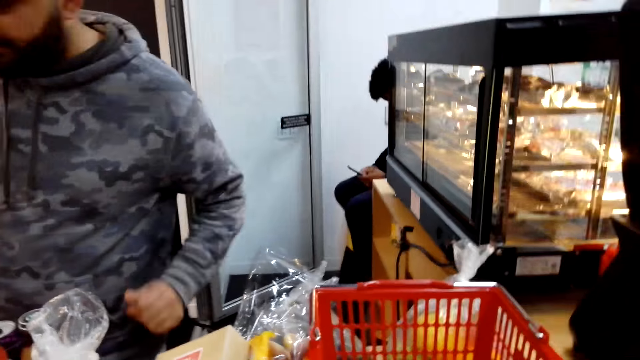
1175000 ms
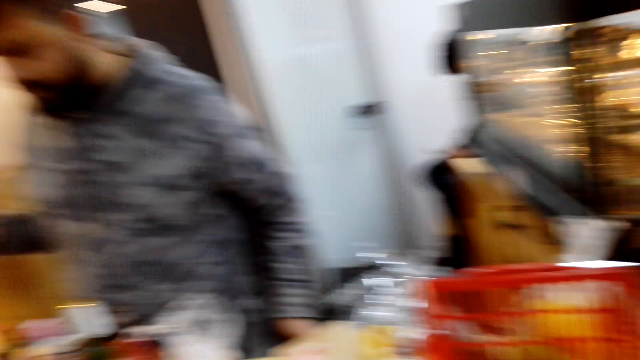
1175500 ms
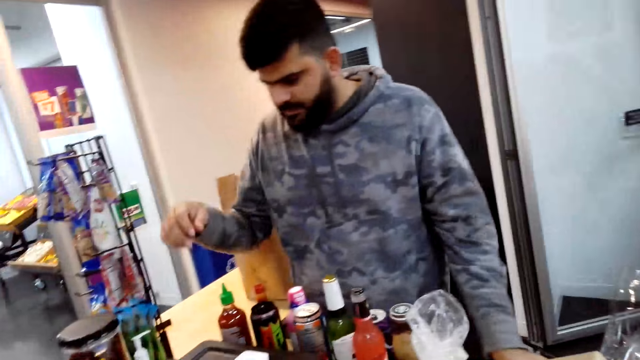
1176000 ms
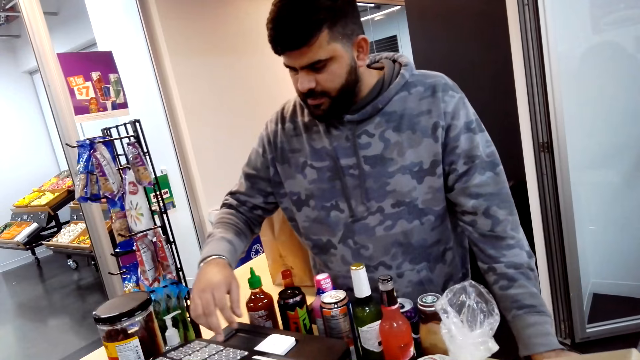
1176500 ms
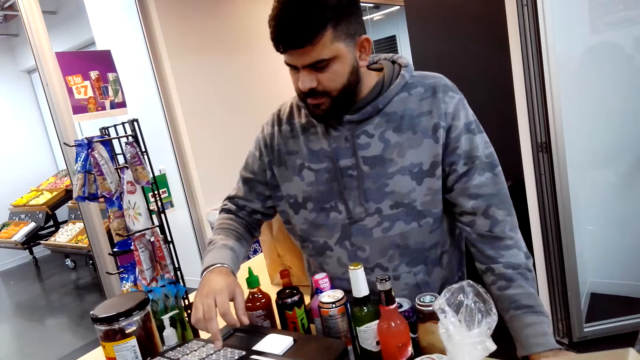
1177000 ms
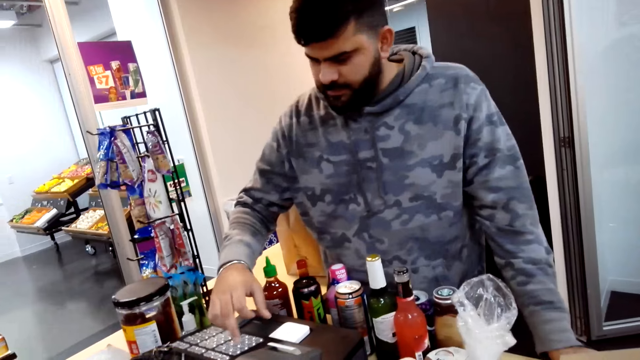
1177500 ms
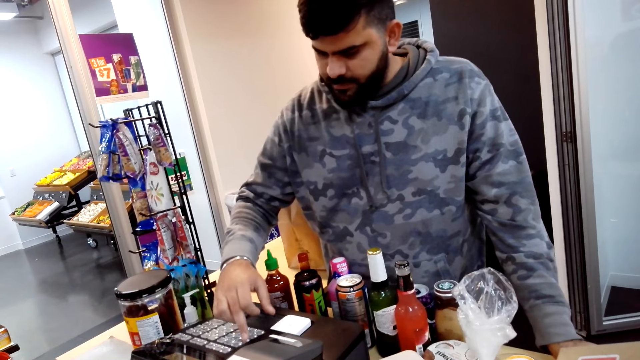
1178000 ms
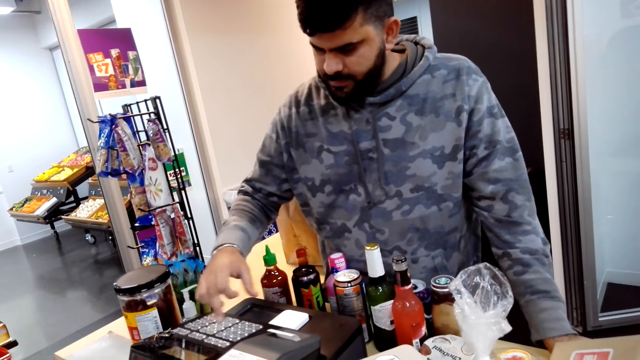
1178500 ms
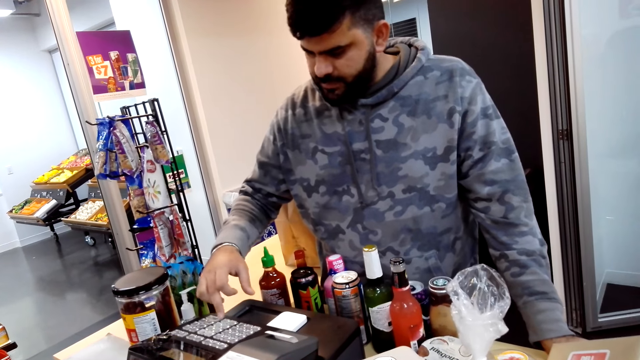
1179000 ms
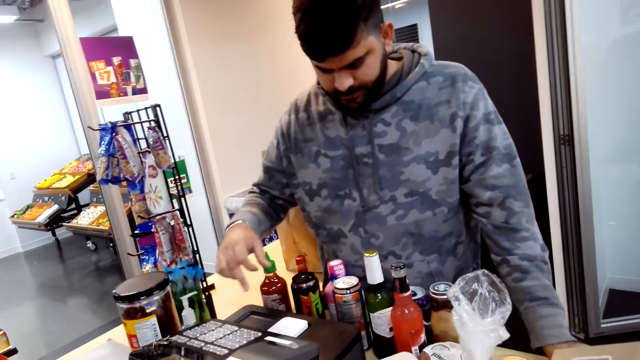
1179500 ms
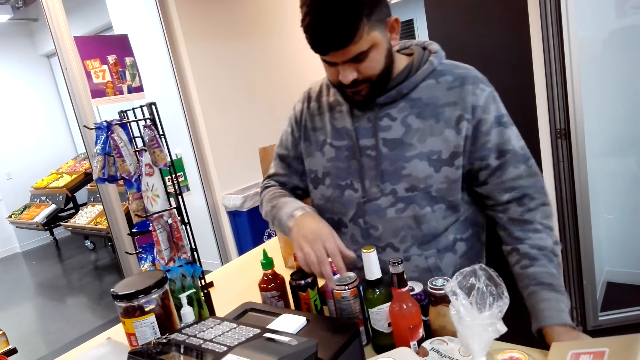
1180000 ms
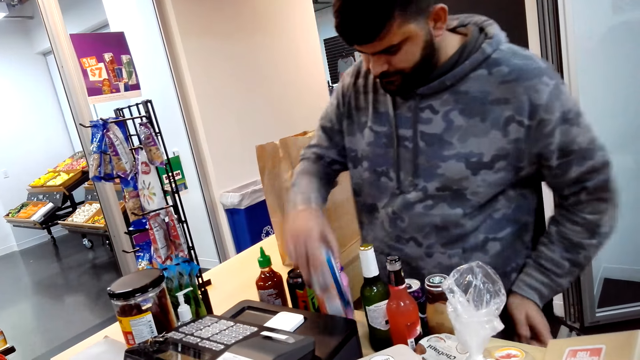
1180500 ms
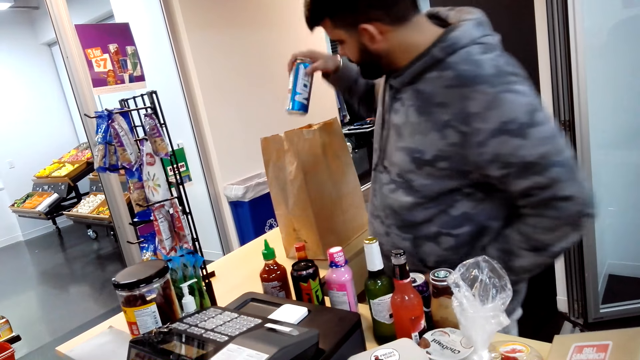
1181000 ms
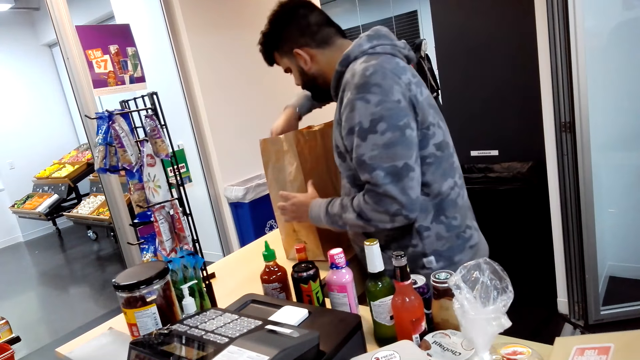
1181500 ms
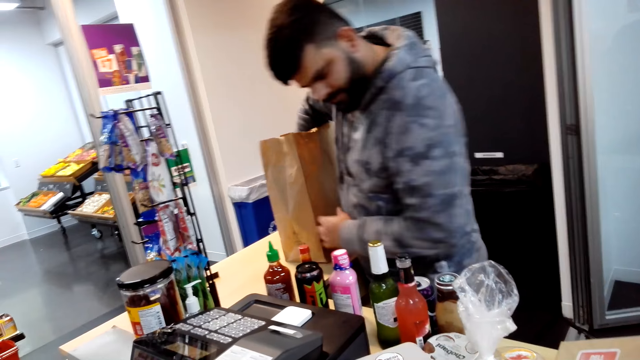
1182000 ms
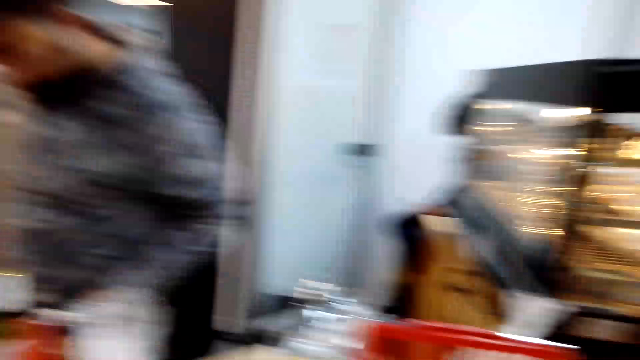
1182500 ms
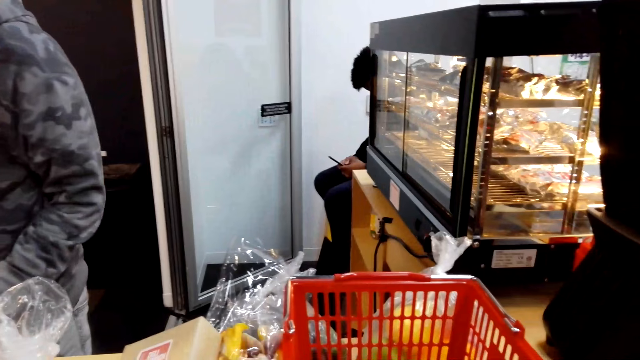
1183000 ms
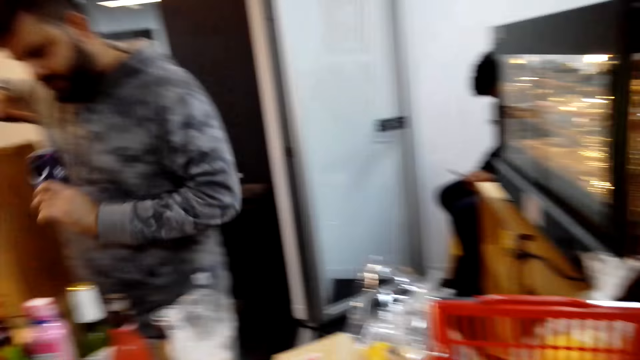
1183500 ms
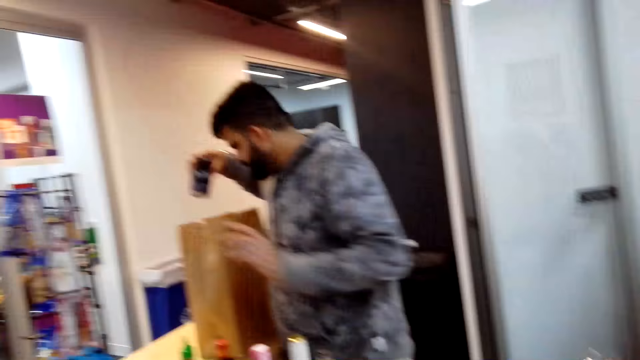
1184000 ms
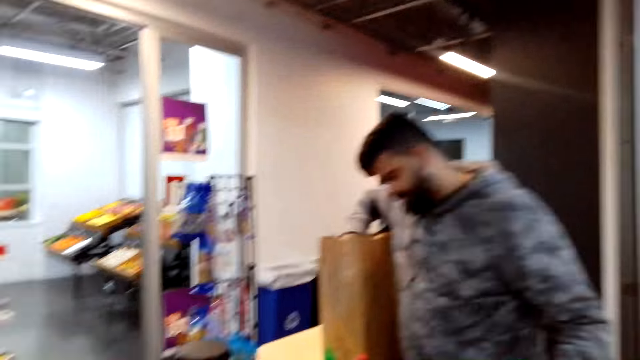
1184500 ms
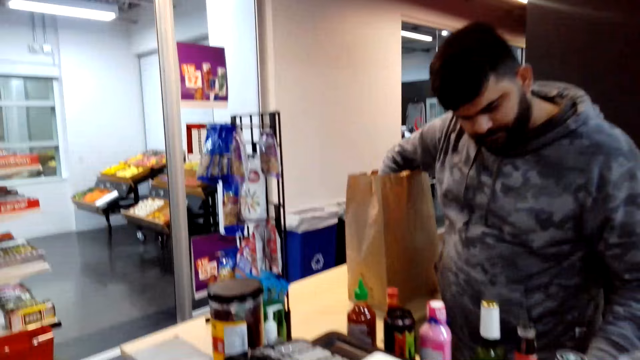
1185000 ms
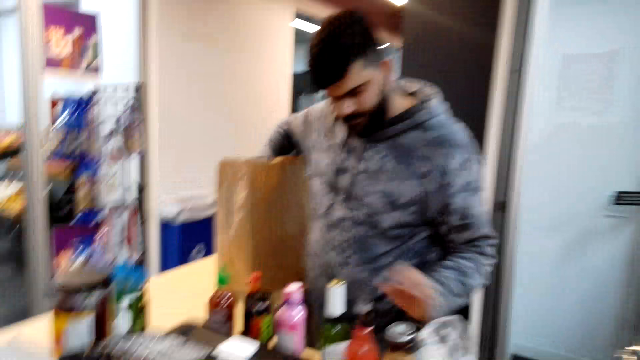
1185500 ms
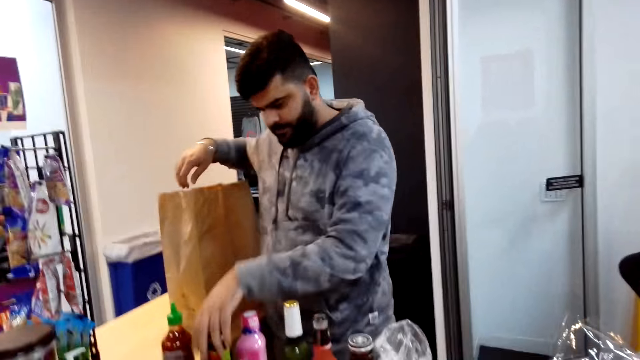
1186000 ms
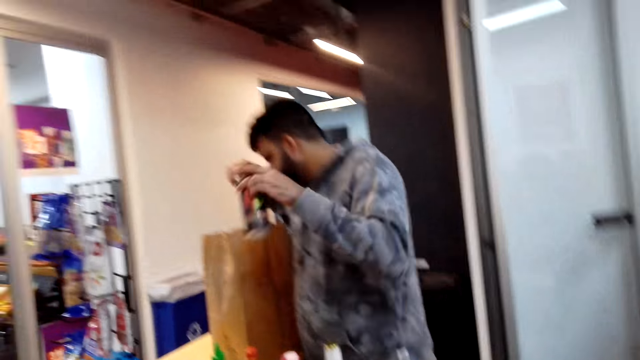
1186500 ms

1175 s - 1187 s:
The camera wearer is billing the products. They put the energy drink in the carrier bag.

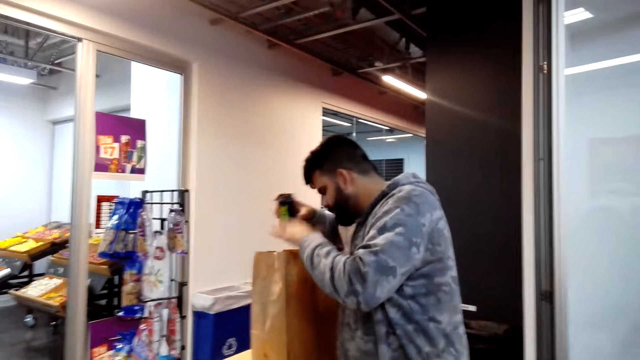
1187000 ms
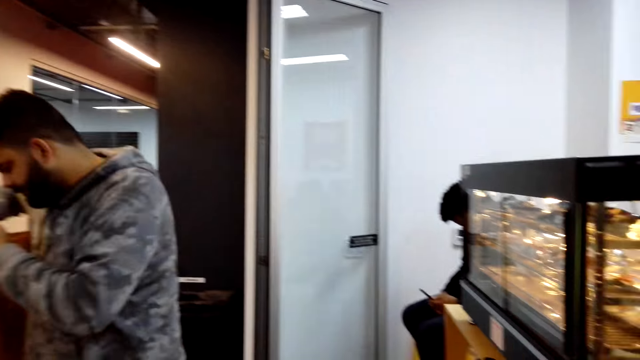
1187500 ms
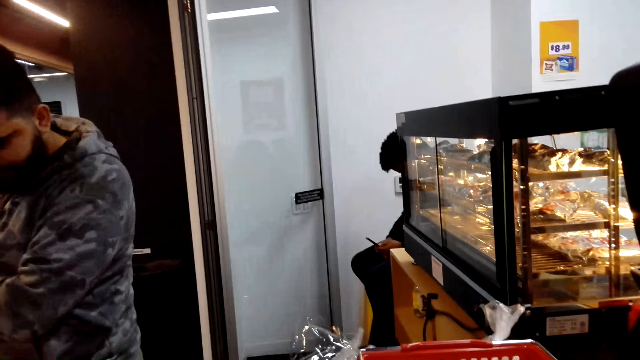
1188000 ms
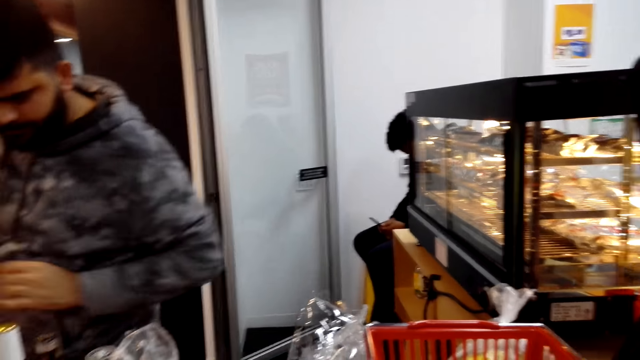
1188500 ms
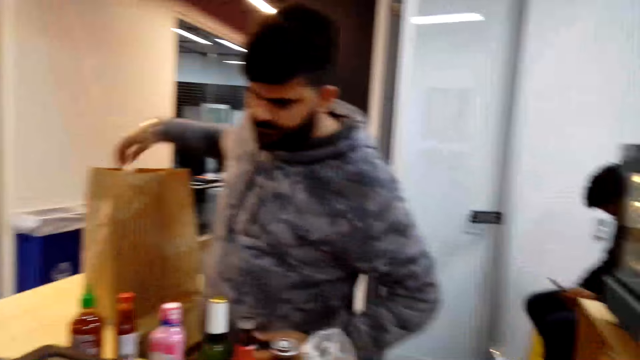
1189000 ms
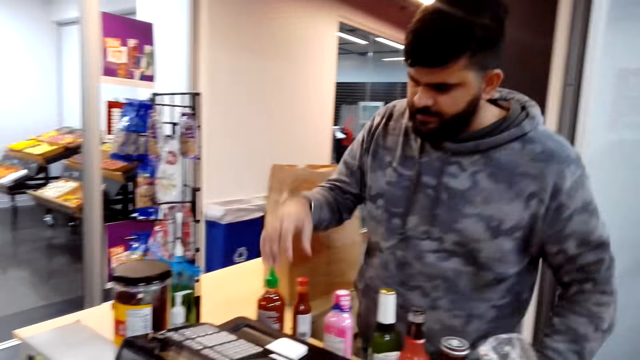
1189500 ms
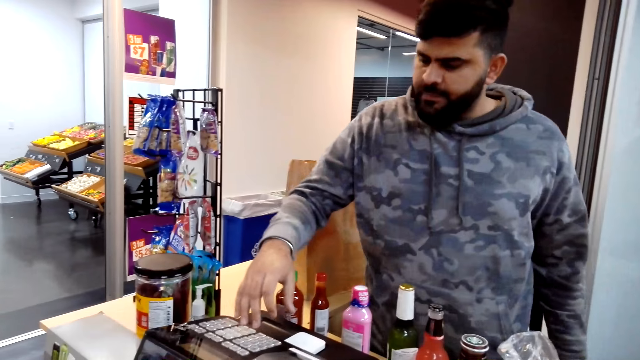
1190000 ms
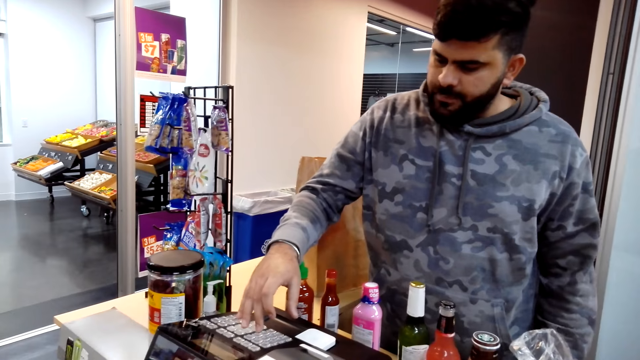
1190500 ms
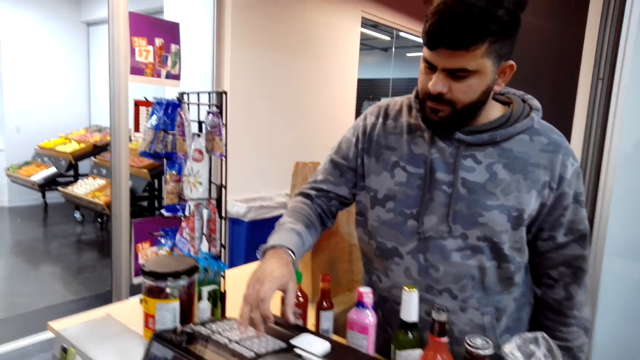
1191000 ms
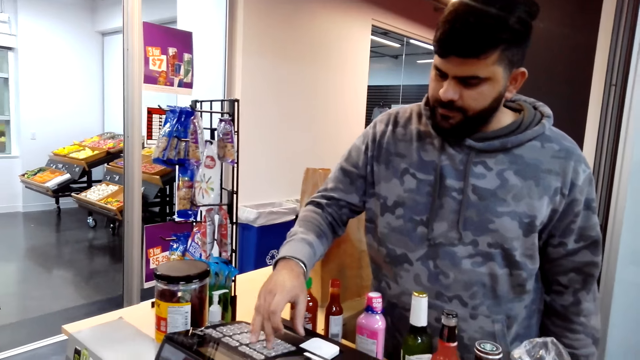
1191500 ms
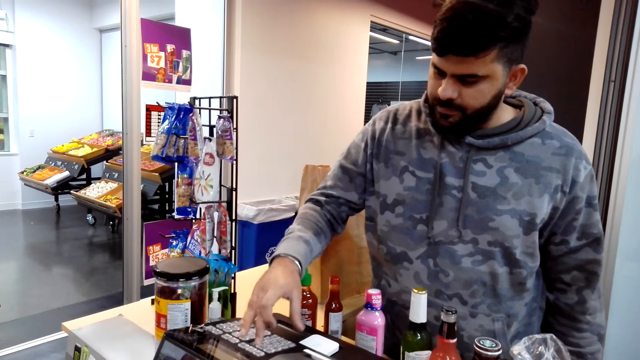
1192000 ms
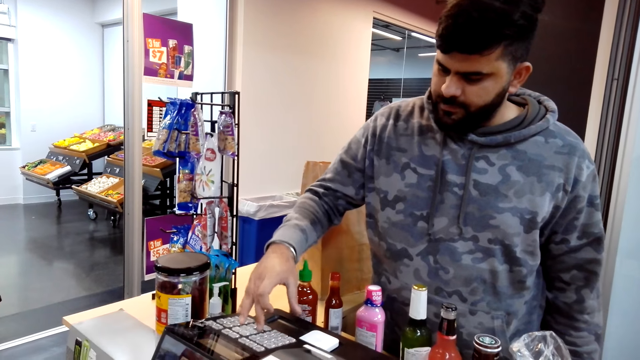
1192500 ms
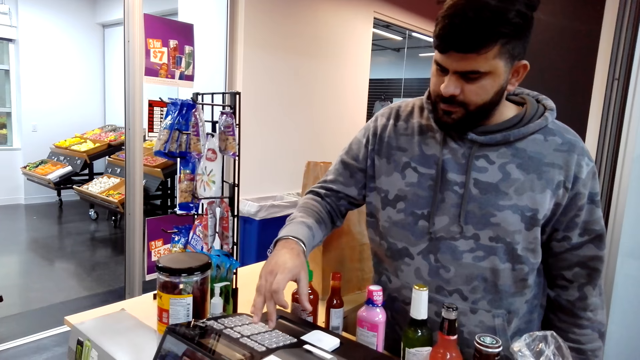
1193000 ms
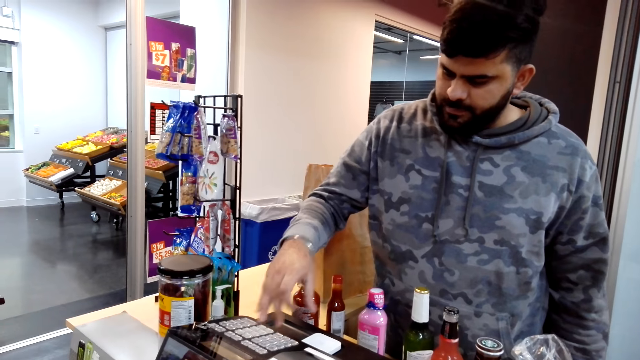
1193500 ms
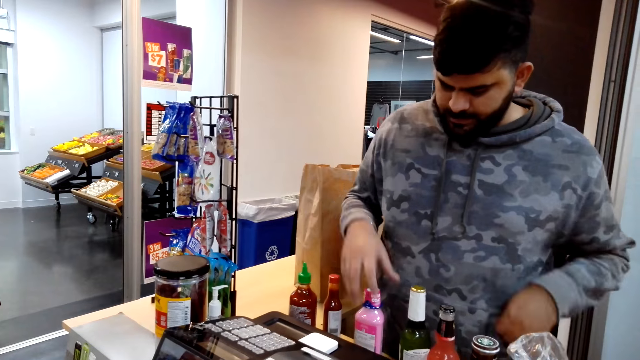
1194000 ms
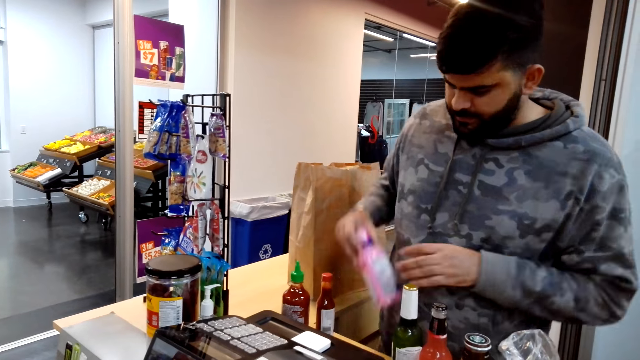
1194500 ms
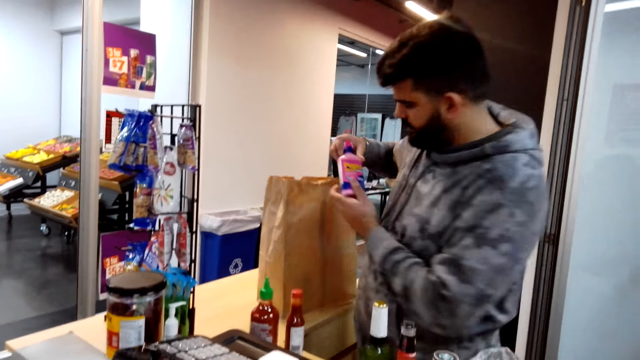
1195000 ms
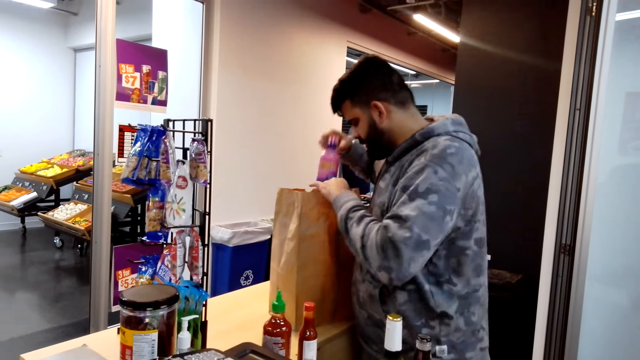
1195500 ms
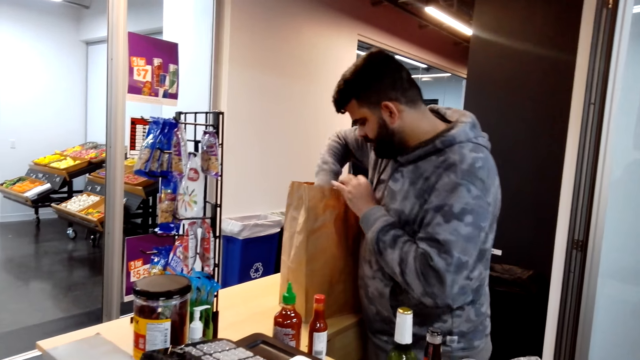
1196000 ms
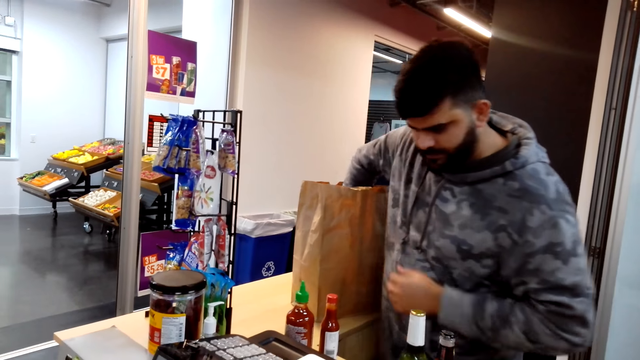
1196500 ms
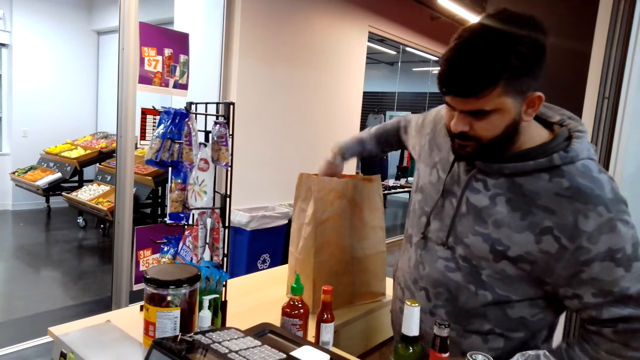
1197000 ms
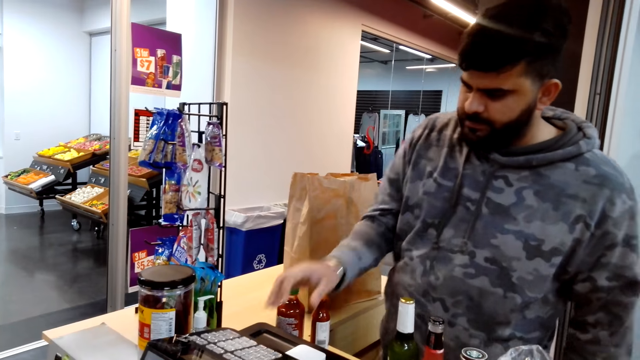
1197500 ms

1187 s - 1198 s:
A person types at the till cash register.
